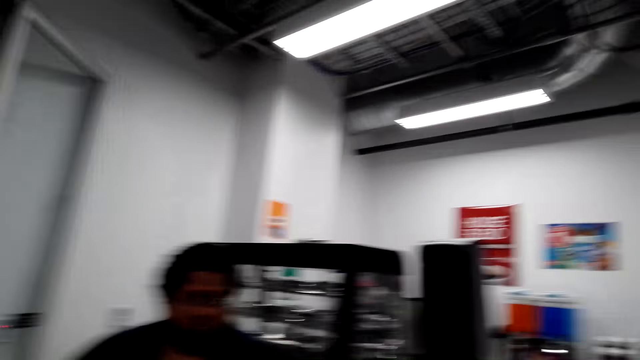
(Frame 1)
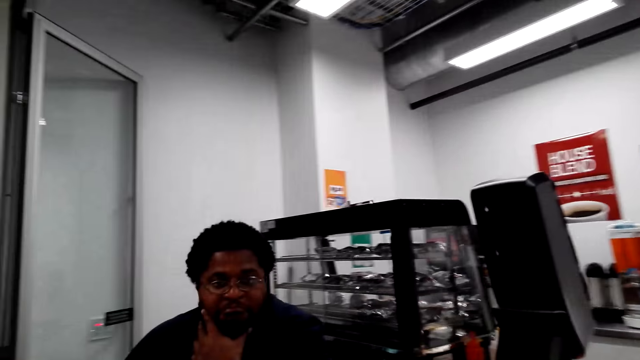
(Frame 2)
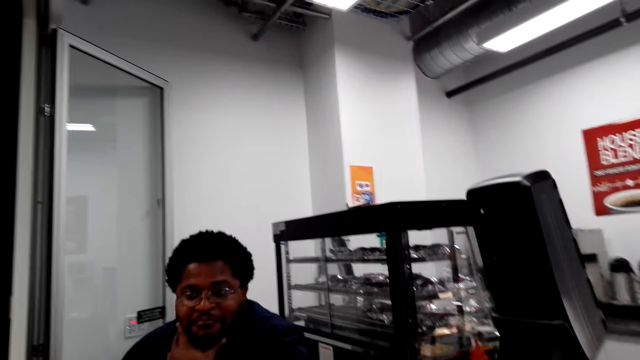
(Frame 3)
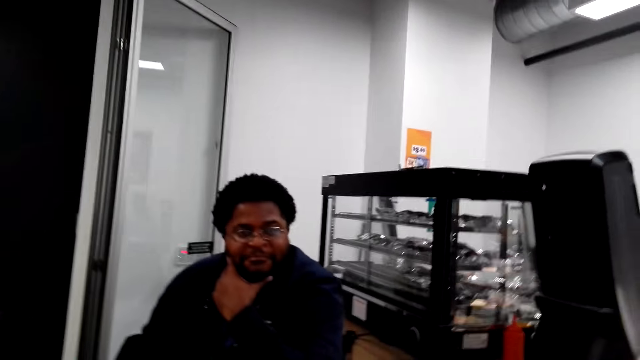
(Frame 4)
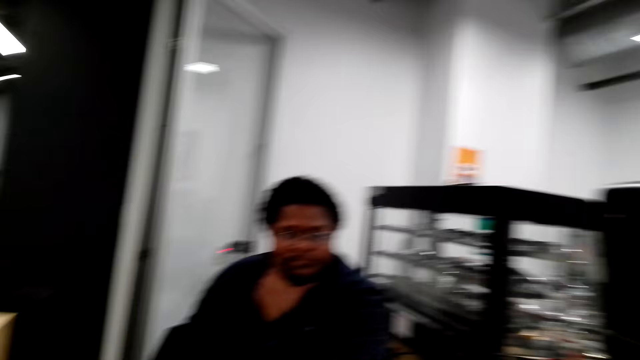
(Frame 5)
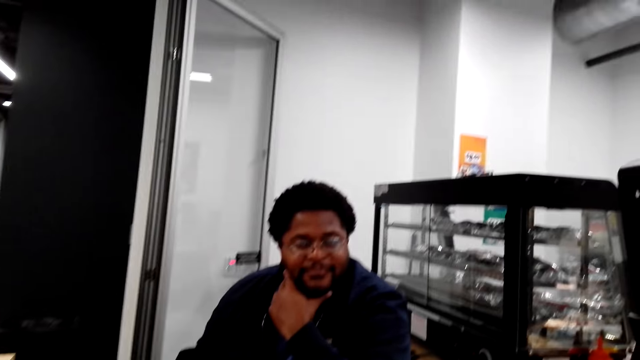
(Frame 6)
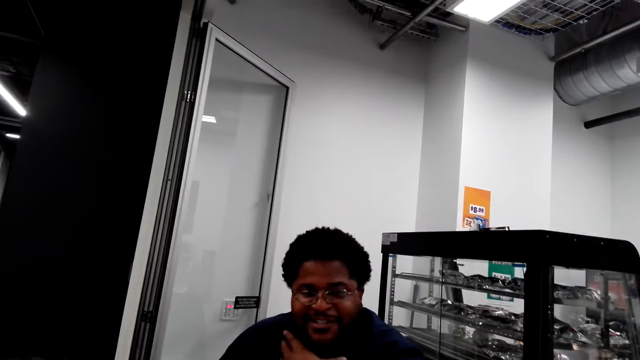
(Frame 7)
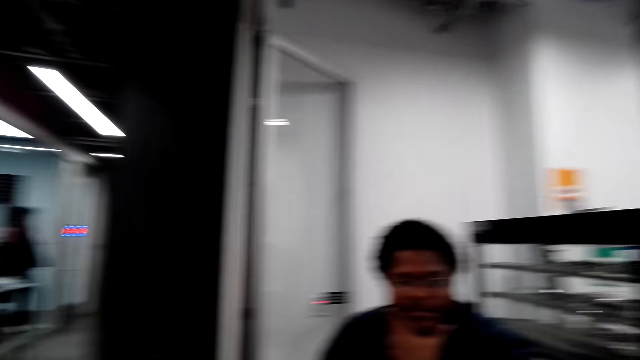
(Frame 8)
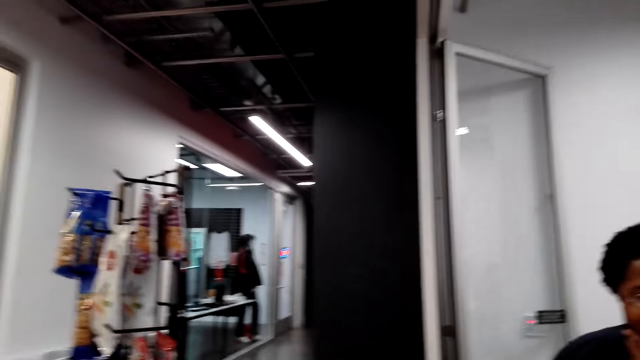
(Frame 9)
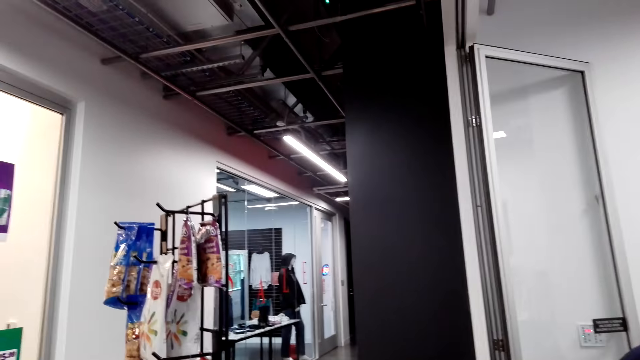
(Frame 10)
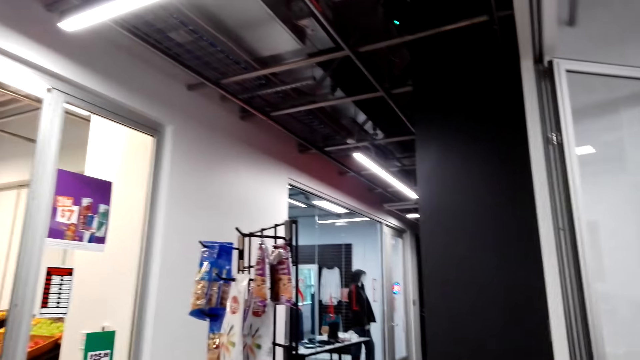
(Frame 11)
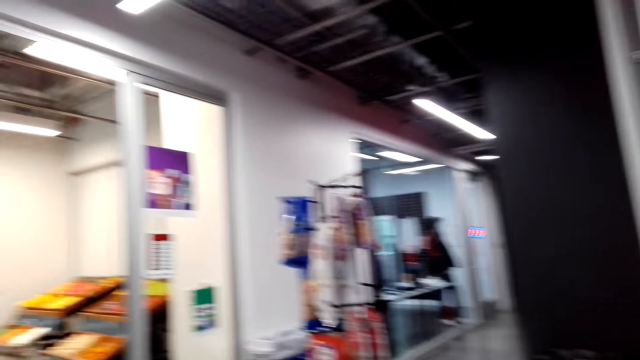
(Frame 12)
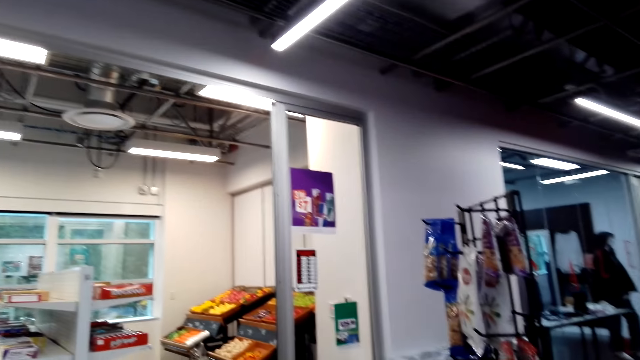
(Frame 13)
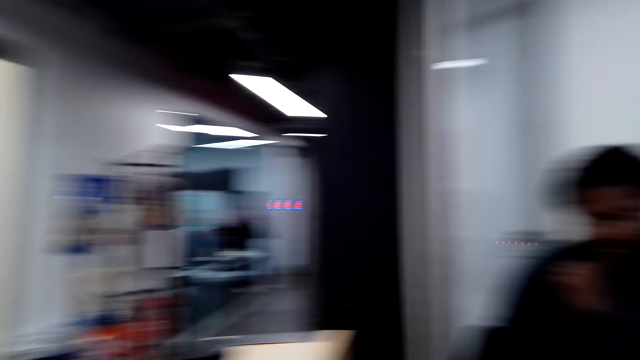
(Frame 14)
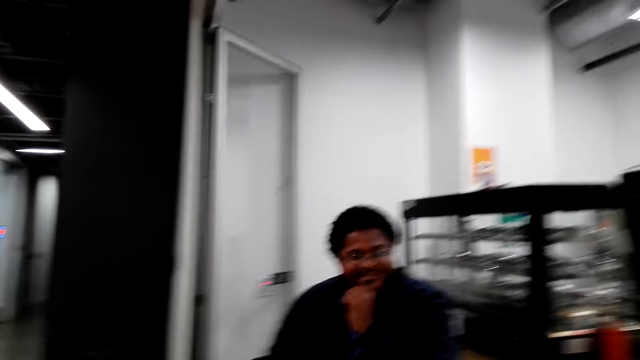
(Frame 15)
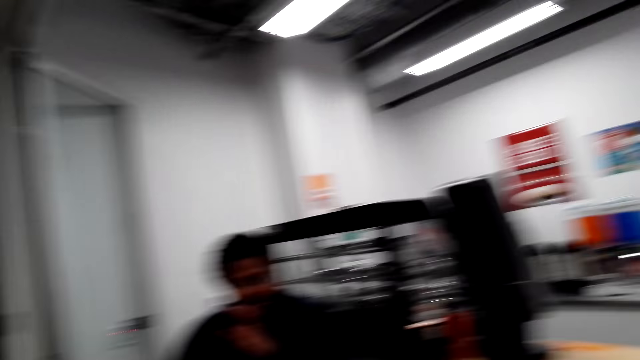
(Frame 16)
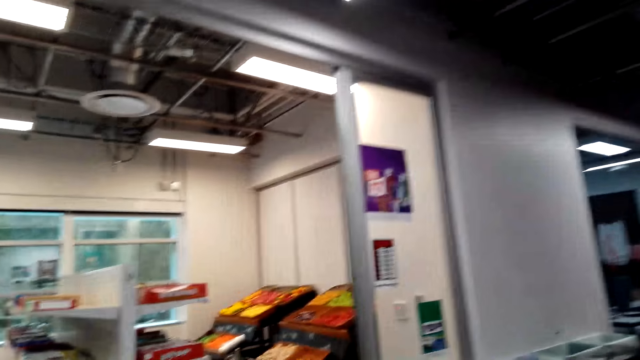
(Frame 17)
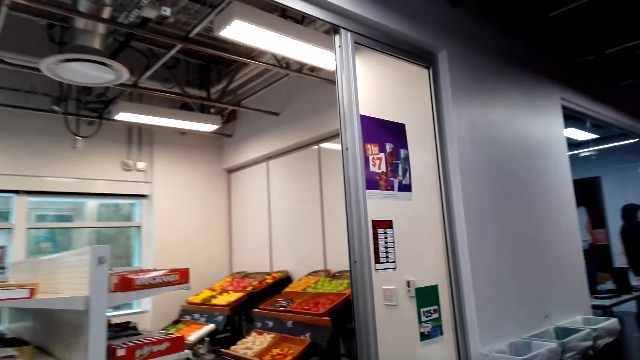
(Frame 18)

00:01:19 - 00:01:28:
The camera wearer moves her hand up. A man touches the beards. The man nods his head. The camera wearer looks around.

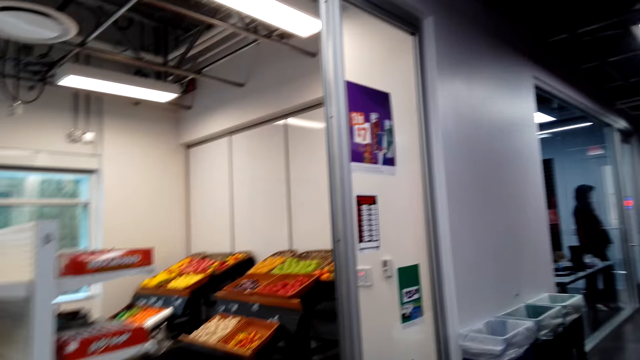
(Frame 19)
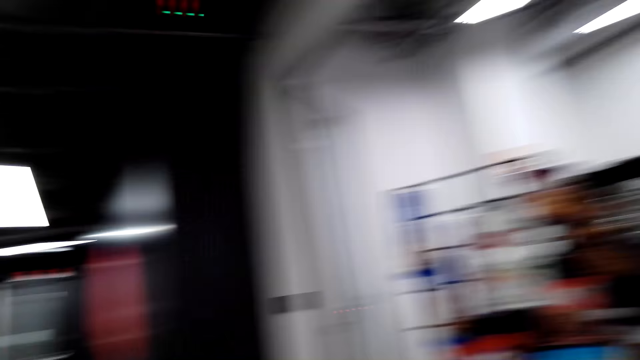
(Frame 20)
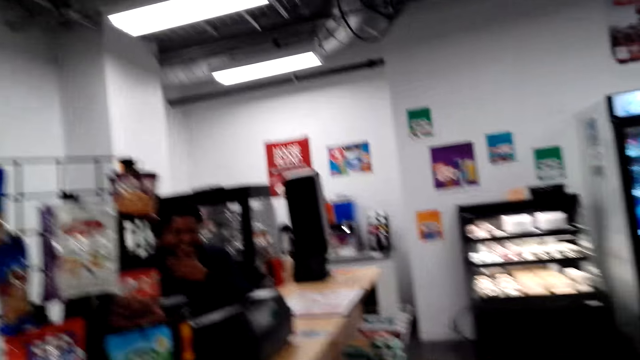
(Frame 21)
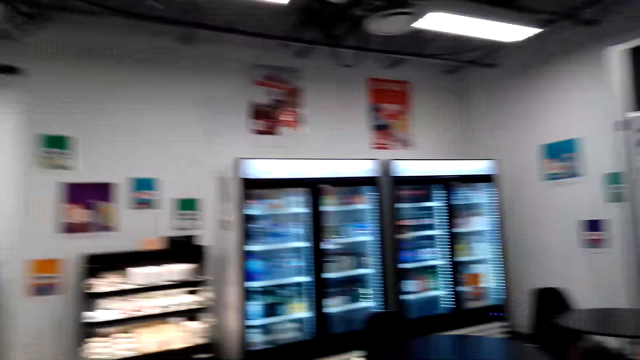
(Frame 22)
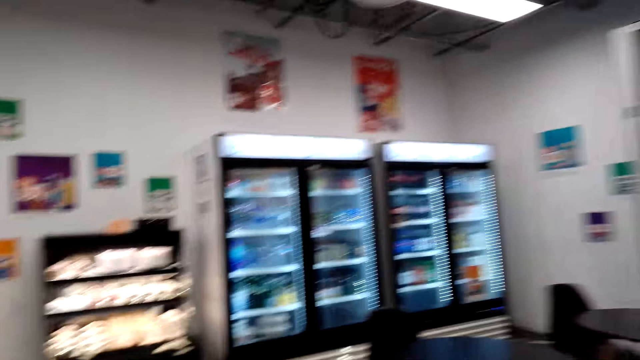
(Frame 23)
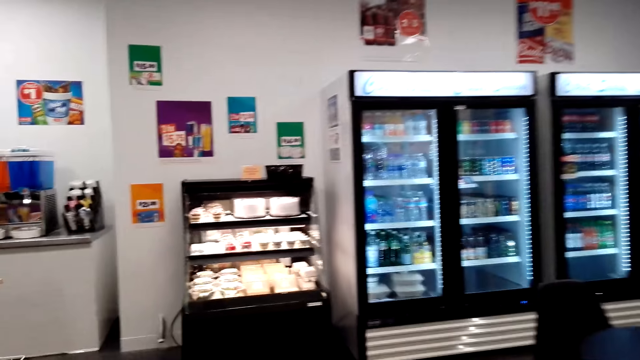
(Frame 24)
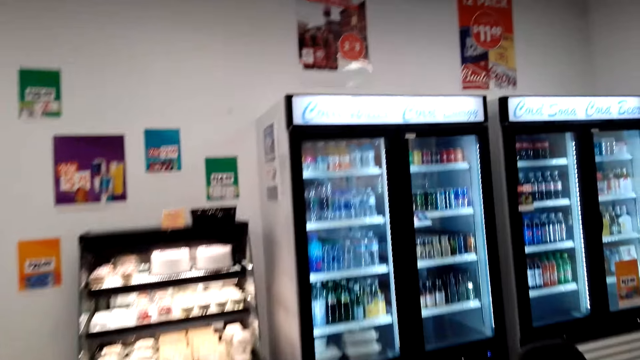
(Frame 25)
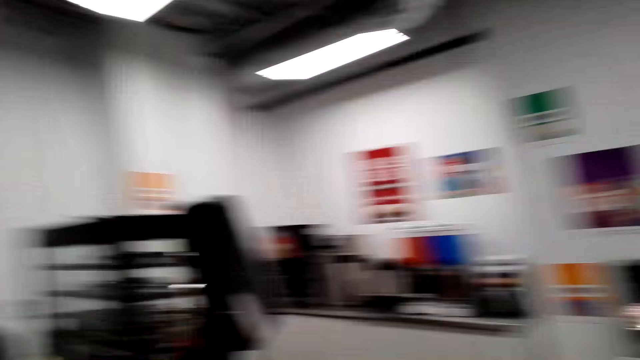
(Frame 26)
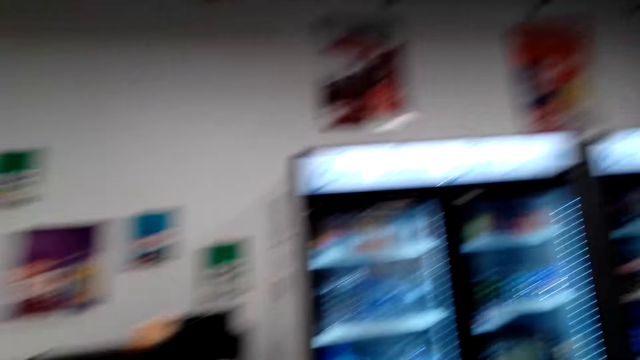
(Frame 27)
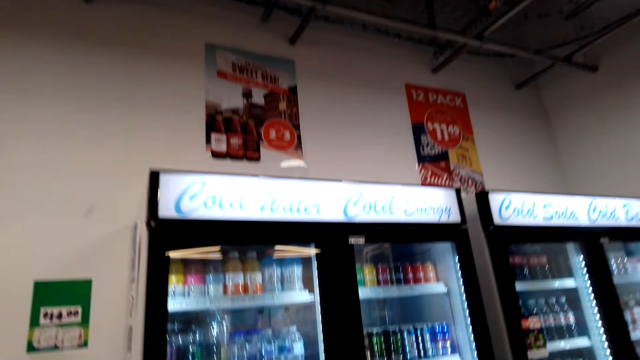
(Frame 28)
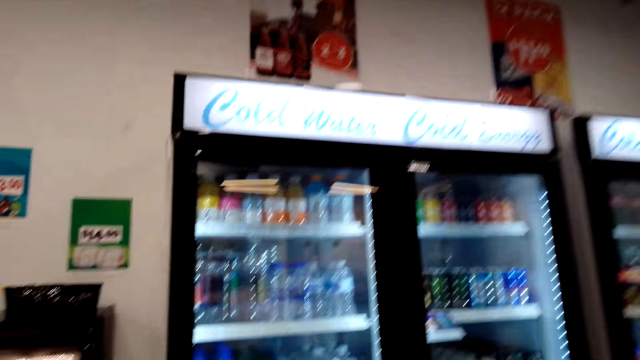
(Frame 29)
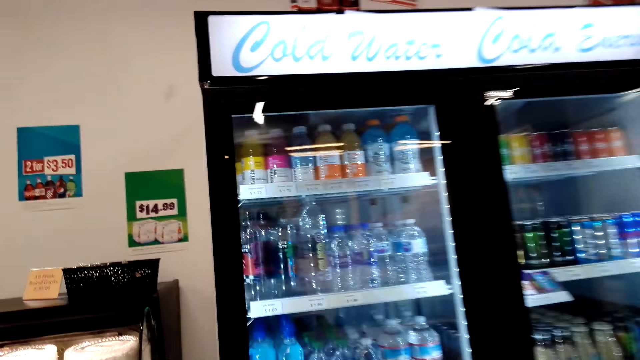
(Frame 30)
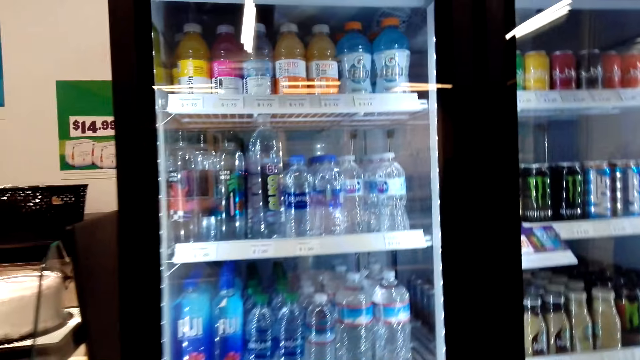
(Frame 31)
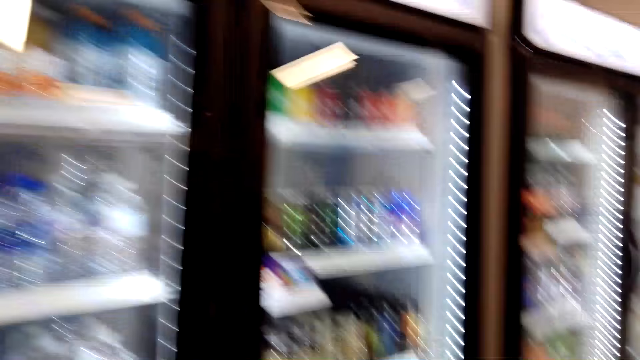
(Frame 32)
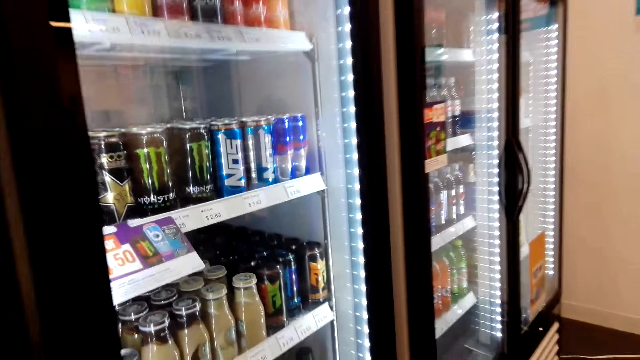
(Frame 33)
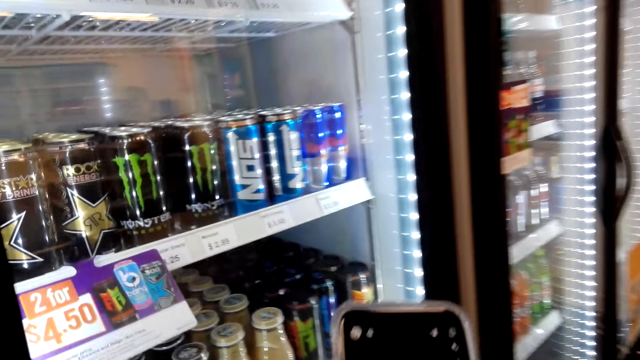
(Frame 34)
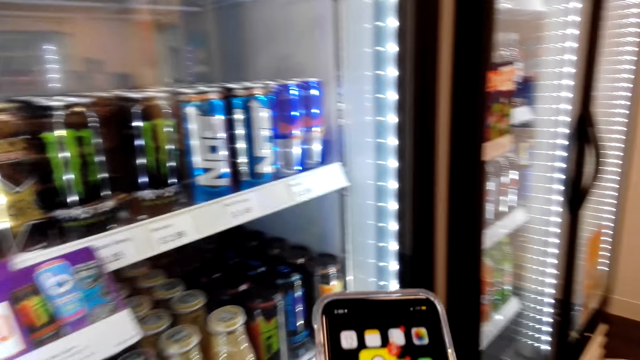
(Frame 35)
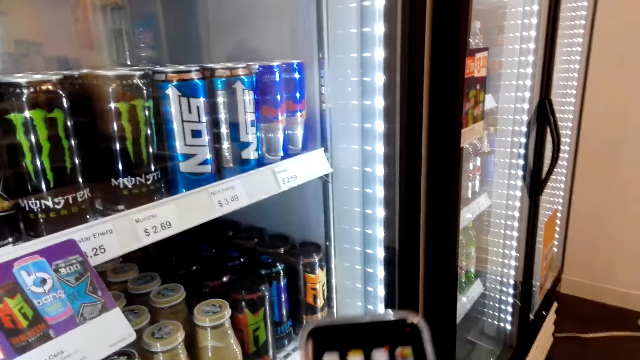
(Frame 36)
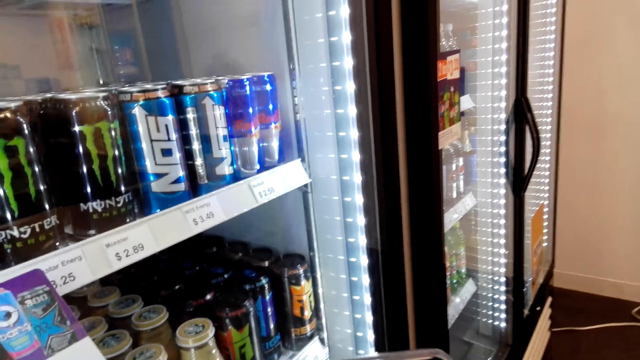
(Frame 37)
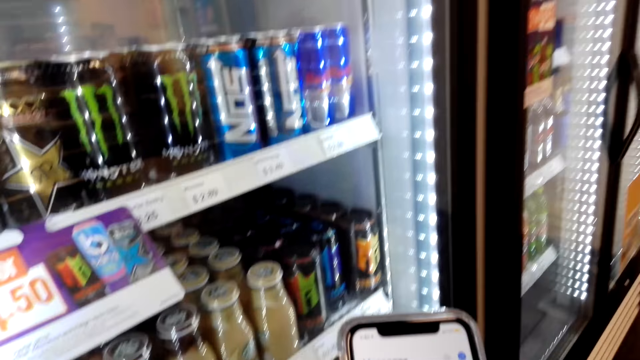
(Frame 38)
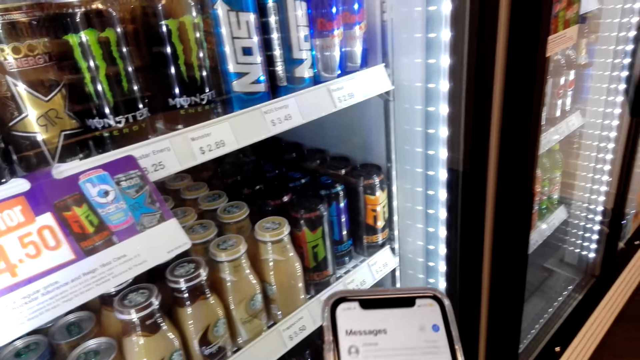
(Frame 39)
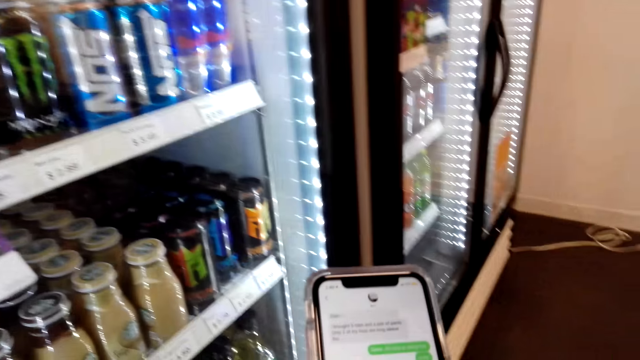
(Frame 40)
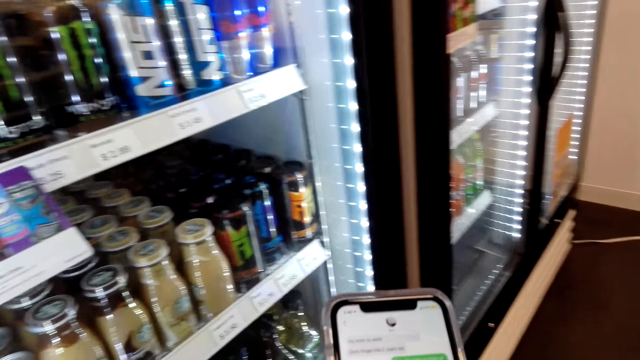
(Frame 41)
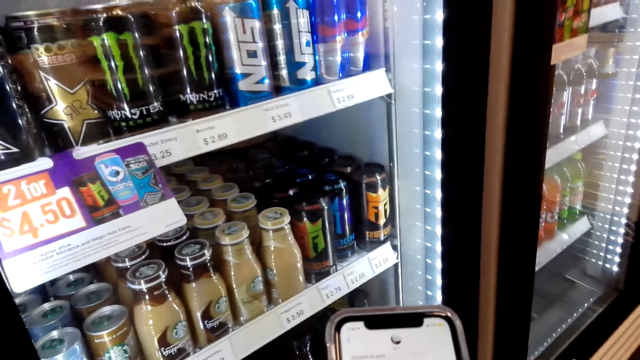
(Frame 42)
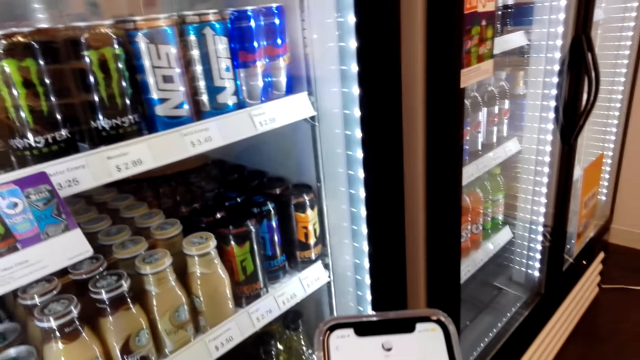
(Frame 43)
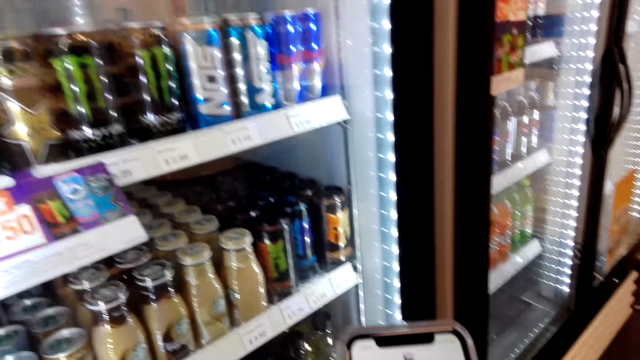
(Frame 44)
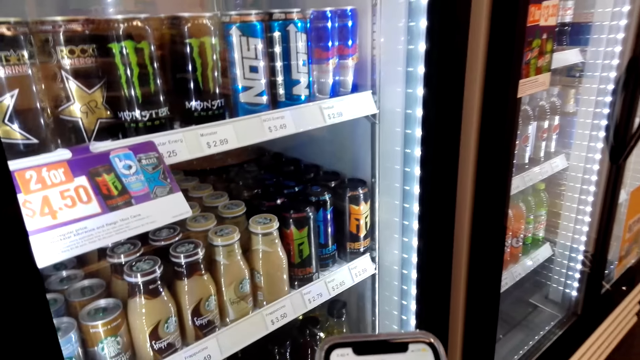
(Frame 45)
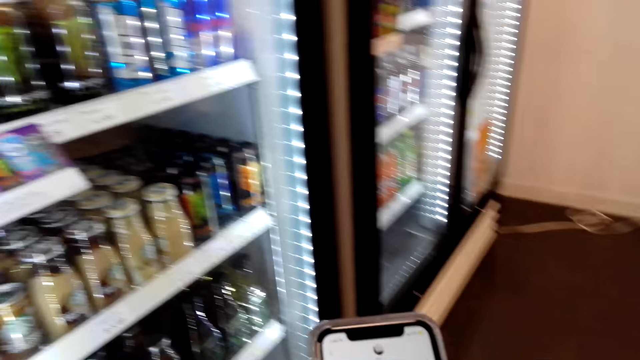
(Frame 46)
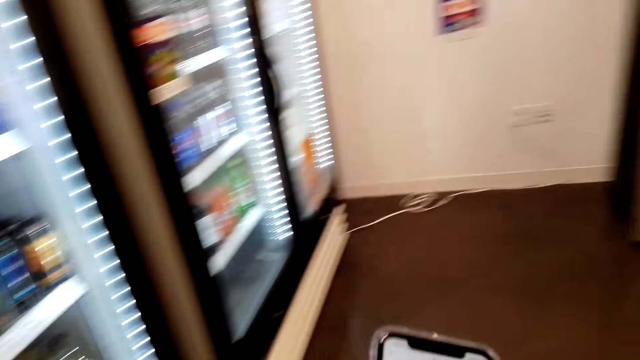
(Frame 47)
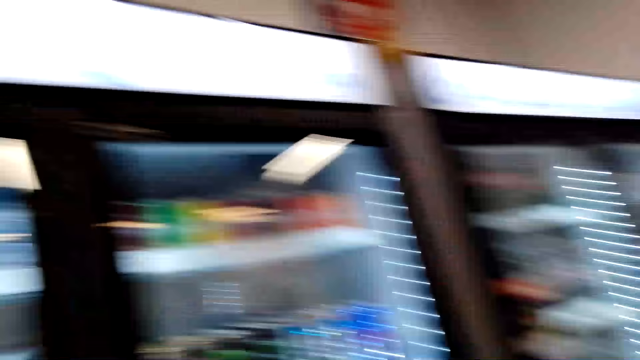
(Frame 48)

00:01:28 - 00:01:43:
The camera wearer walks to the fridges. They look at the phone. They type on the phone.
